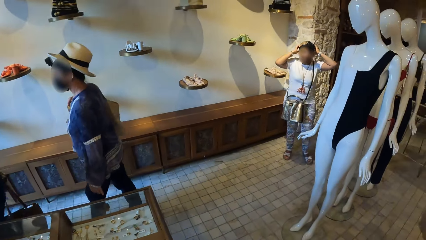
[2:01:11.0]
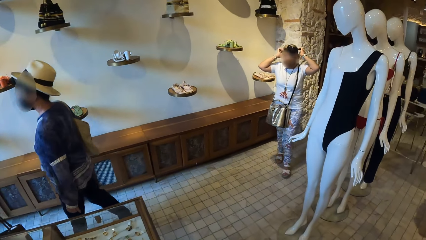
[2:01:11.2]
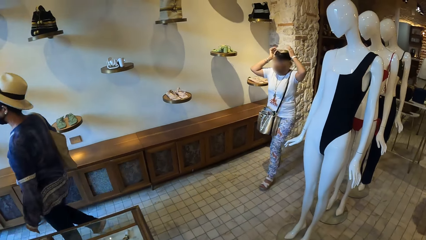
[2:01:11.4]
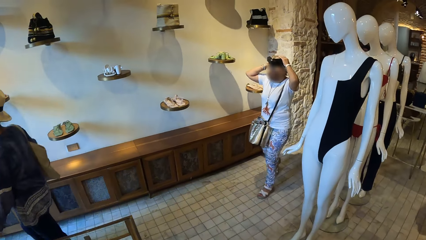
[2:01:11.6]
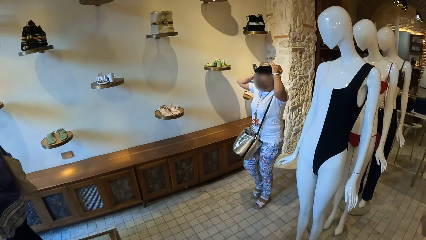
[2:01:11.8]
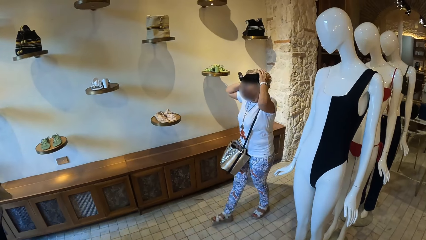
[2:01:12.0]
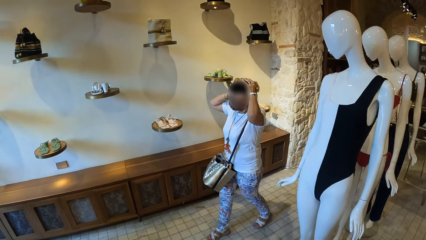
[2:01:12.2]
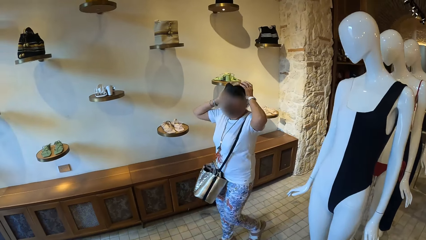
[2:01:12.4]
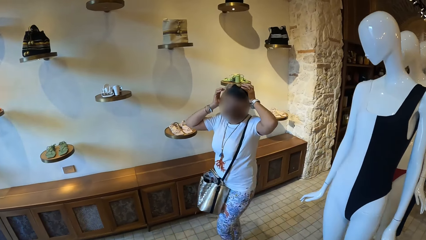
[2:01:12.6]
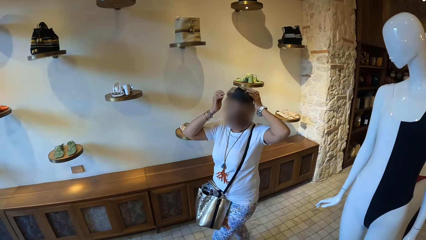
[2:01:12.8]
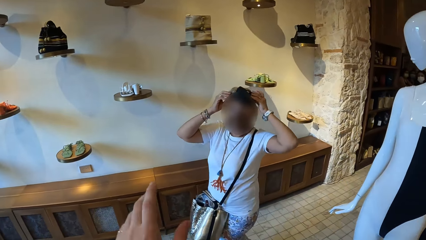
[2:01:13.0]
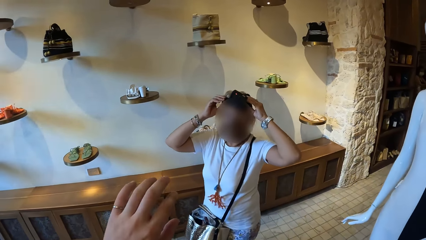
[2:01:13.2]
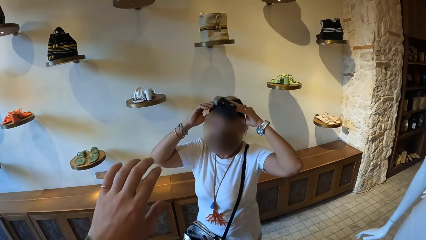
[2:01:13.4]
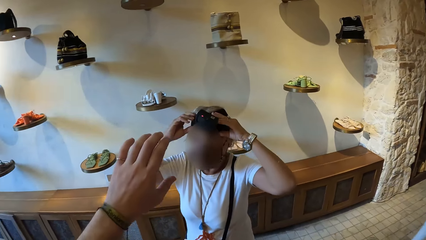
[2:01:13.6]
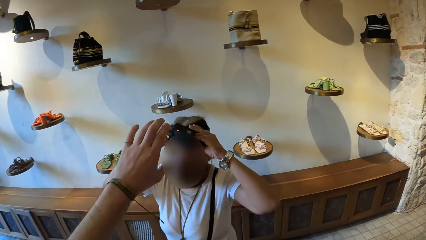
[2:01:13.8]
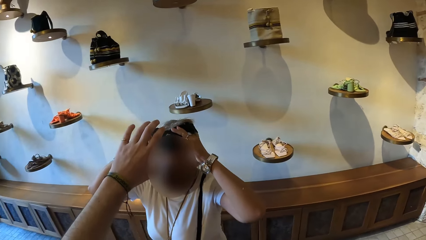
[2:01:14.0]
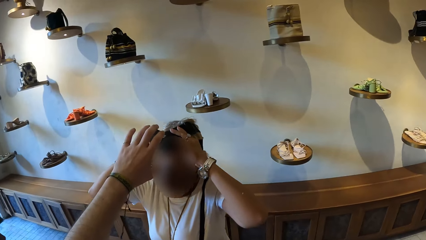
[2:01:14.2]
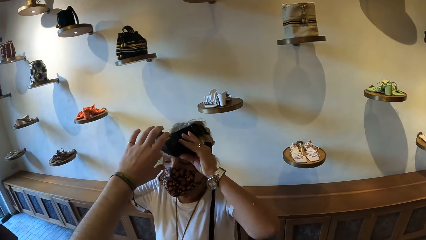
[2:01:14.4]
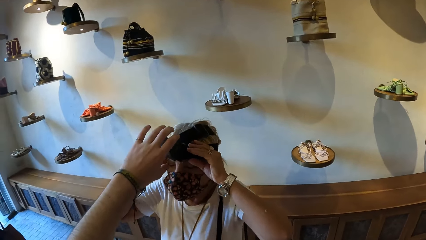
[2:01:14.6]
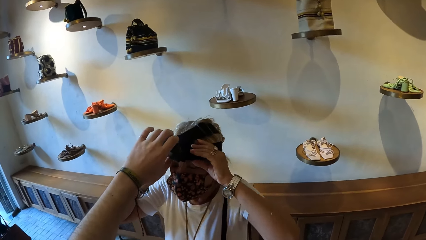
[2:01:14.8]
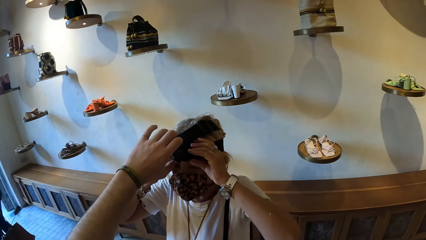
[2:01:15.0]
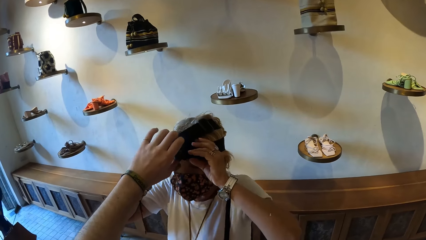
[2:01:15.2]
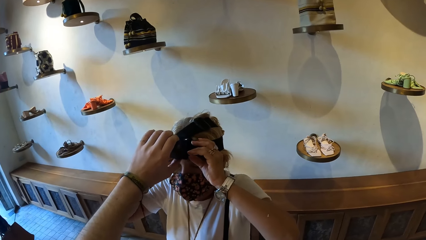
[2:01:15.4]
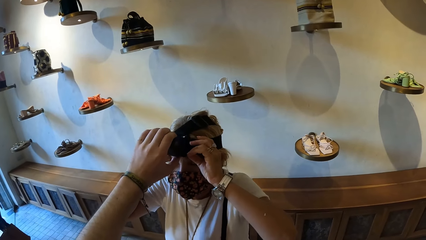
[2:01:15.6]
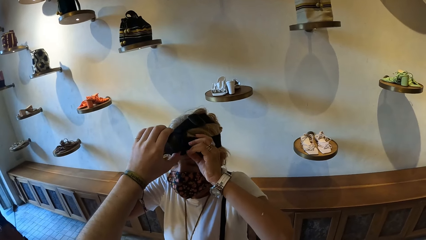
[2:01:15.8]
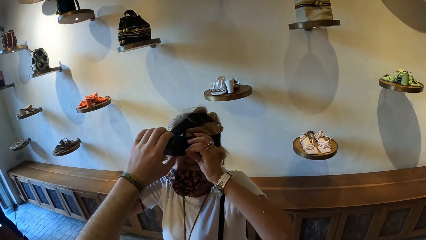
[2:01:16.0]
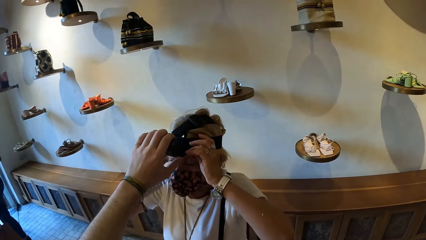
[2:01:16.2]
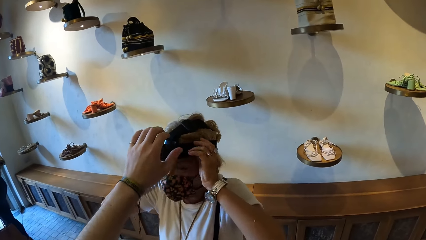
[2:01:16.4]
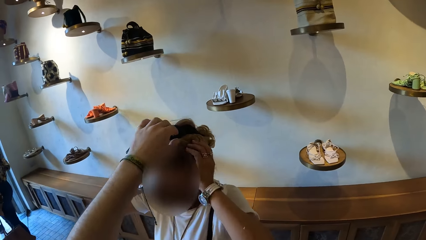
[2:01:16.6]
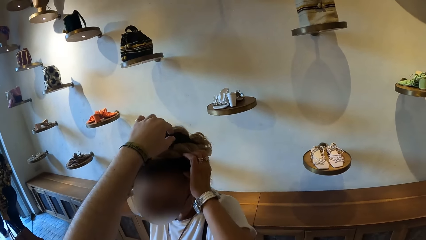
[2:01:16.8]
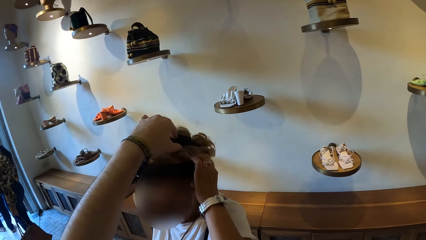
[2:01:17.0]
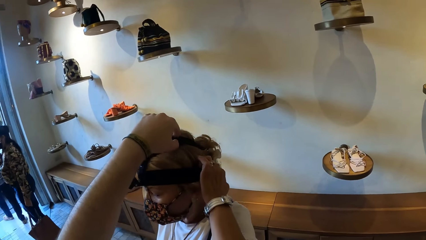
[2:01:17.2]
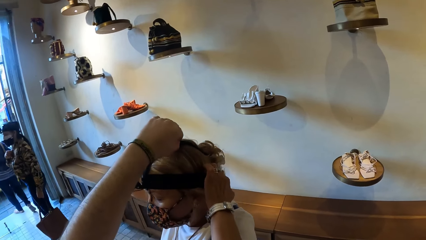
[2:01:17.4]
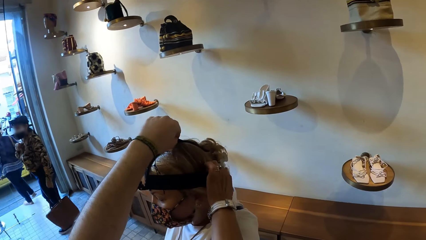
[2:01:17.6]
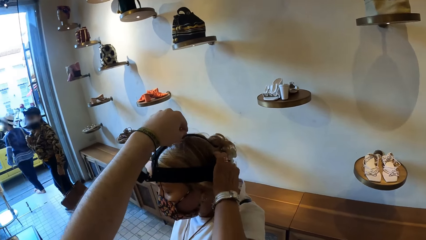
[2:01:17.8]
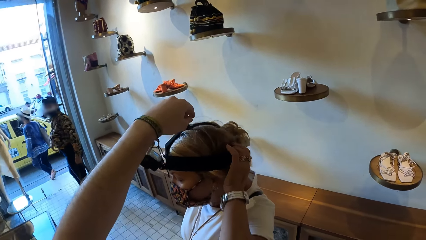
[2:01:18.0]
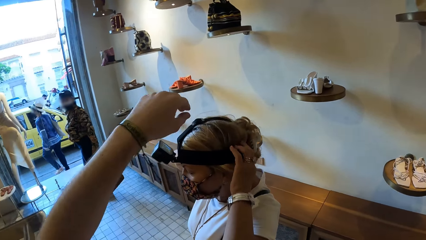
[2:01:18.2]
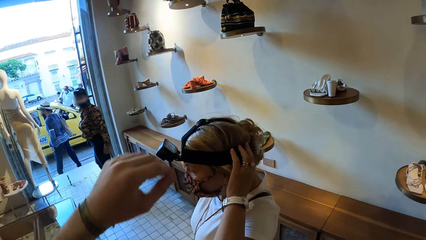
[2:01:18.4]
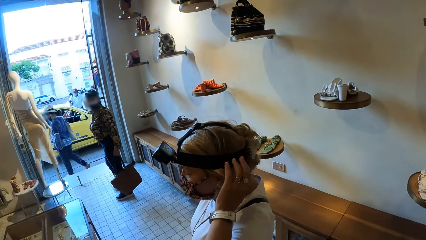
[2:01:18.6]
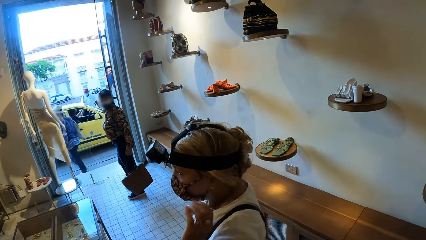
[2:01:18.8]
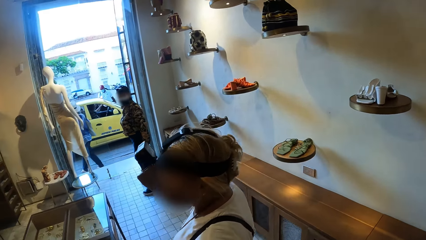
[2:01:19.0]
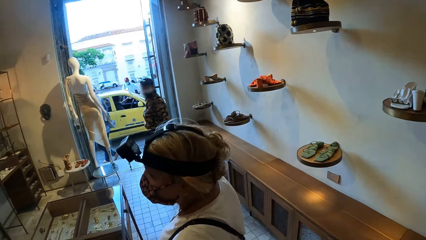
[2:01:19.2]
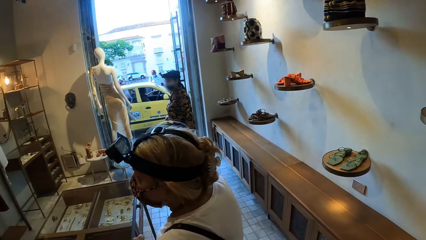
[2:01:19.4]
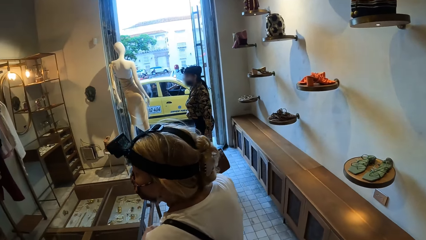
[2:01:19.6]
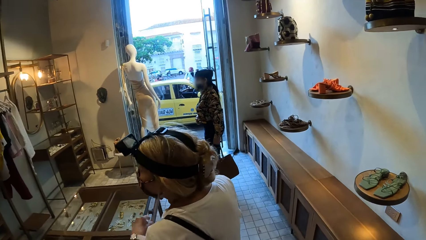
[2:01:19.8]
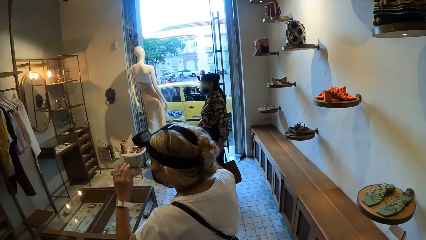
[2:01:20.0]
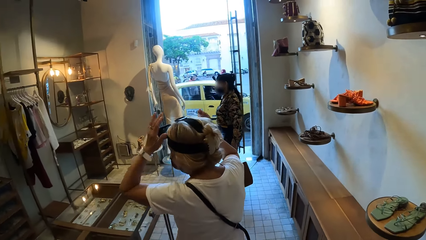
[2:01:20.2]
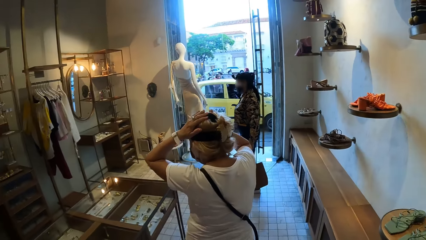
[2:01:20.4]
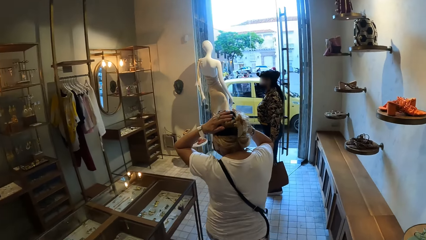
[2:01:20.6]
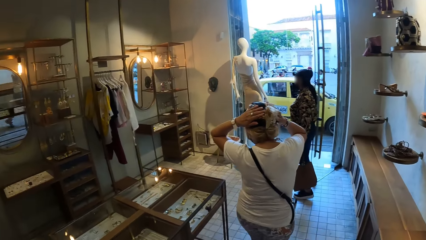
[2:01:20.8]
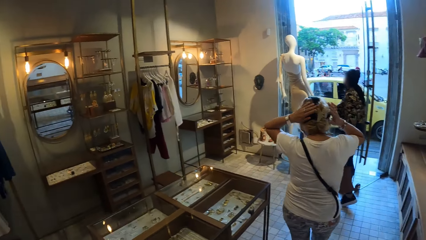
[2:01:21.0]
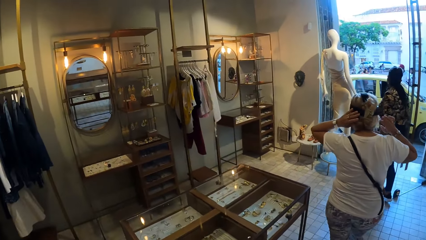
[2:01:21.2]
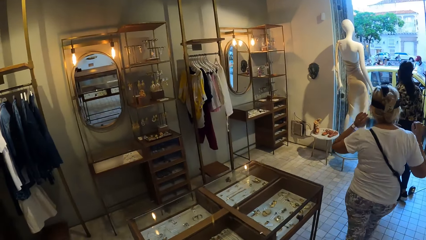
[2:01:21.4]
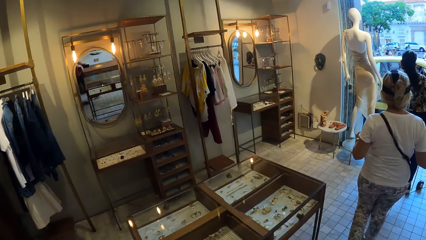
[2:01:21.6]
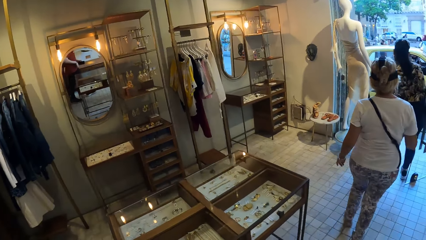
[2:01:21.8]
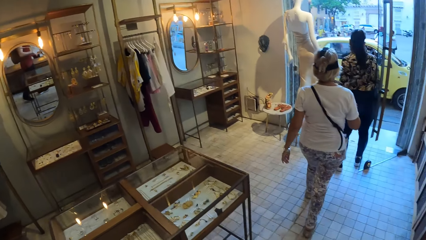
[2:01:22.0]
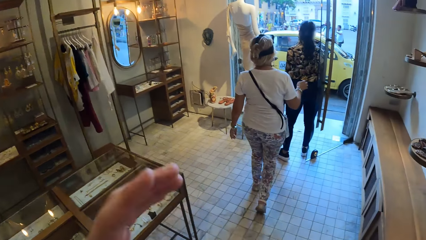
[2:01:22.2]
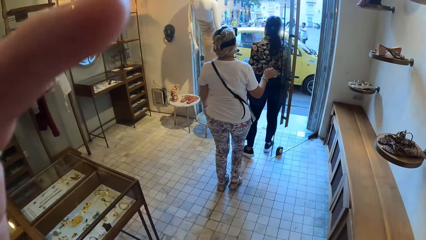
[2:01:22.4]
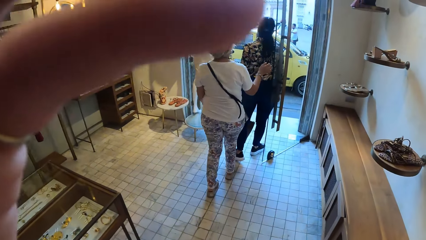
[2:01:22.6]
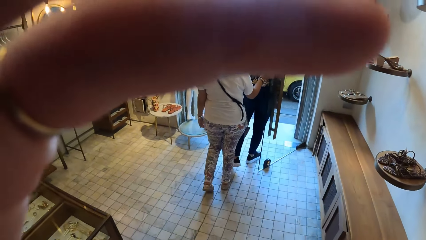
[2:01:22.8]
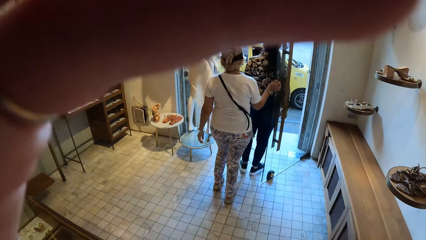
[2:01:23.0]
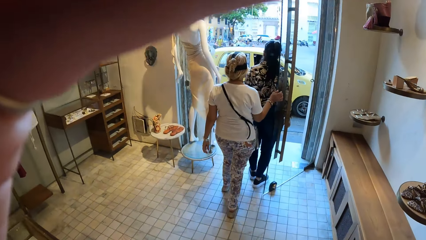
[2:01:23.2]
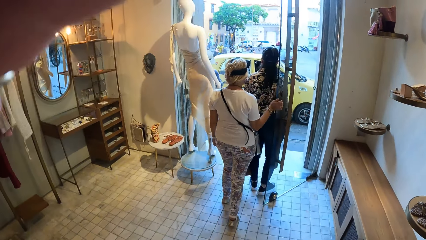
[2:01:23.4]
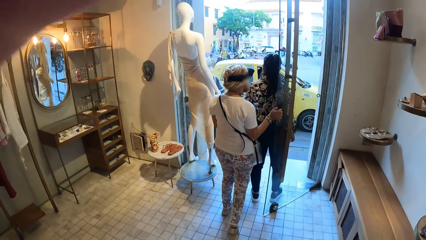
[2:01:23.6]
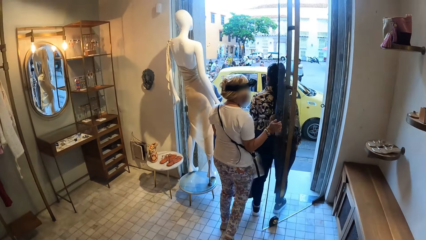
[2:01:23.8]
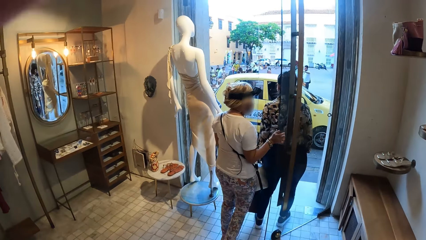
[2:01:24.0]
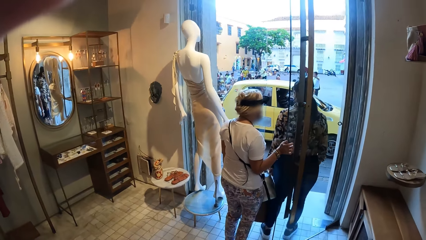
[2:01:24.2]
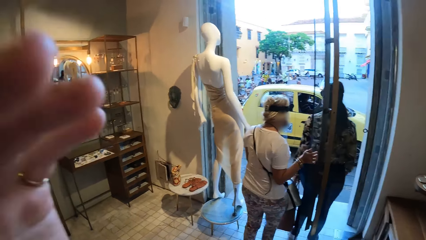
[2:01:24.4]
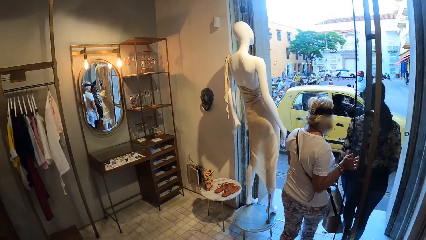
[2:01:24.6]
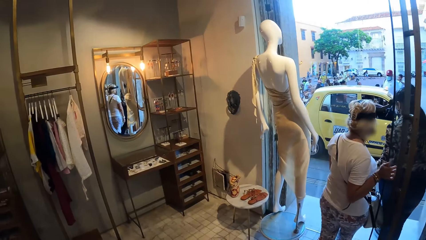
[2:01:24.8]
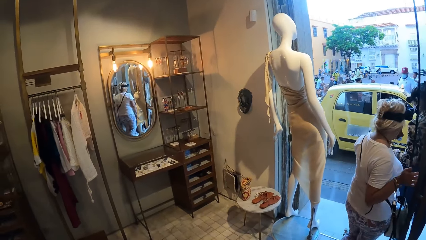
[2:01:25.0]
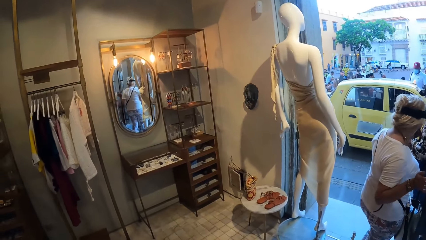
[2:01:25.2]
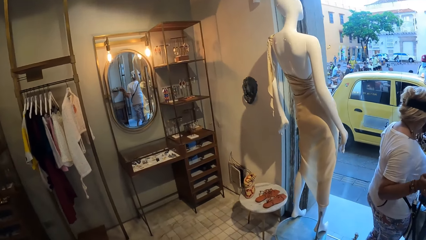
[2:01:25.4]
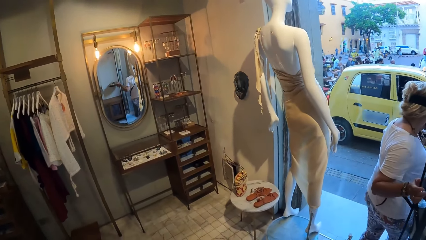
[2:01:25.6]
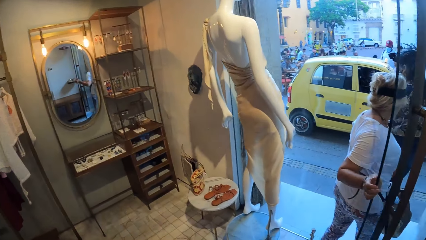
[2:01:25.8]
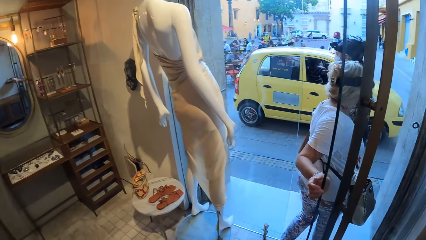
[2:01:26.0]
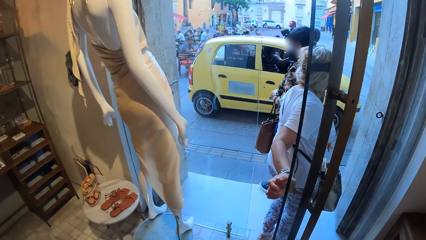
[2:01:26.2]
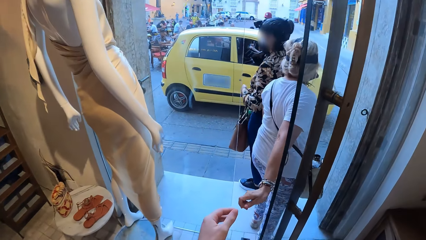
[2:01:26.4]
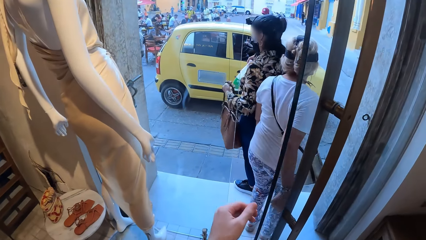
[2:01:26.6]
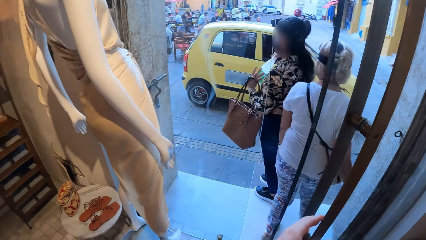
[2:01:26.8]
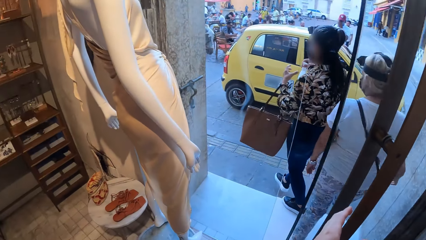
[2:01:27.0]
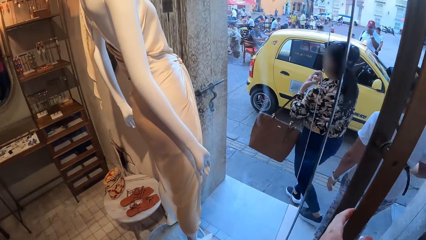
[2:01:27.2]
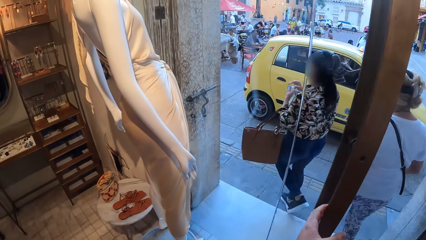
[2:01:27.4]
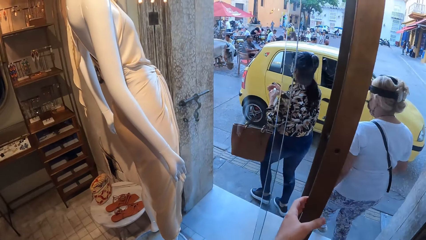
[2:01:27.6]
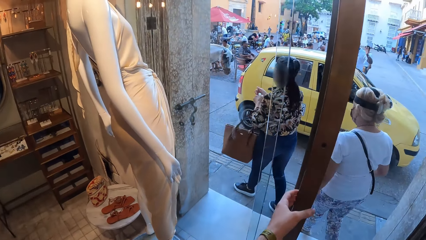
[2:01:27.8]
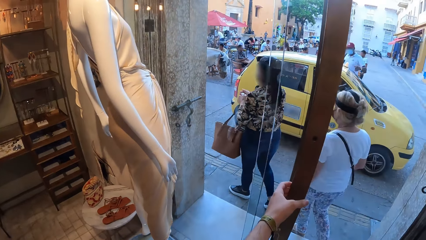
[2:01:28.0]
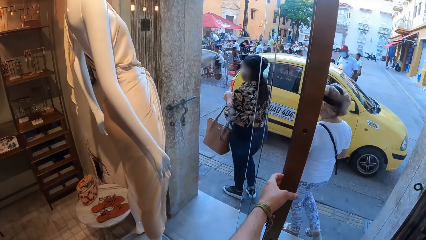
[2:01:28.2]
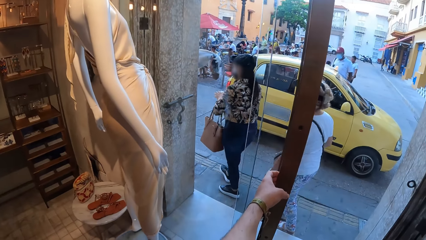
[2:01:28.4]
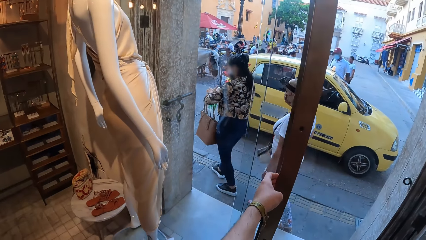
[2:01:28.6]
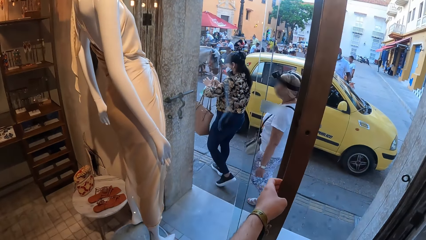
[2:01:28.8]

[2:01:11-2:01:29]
The camera wearer adjusts a camera on the woman's head with her left hand. The woman walks and smoothens her hair with her hands. The camera wearer walks out of the mall. She touches her face with her left hand. The woman holds the glass door with her right hand. The camera wearer adjusts her camera. The woman walks out of the building. The camera wearer opens the glass door with her left hand.
